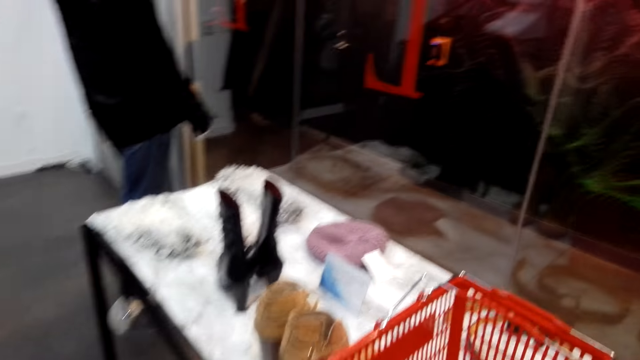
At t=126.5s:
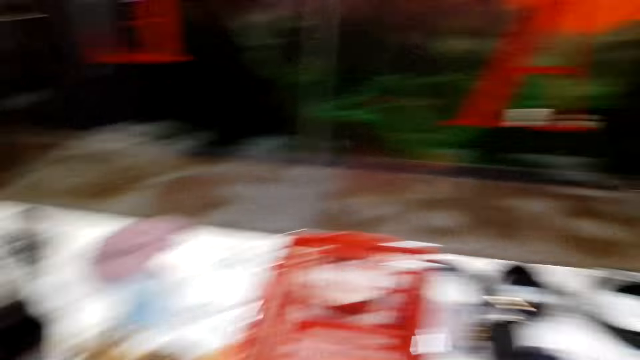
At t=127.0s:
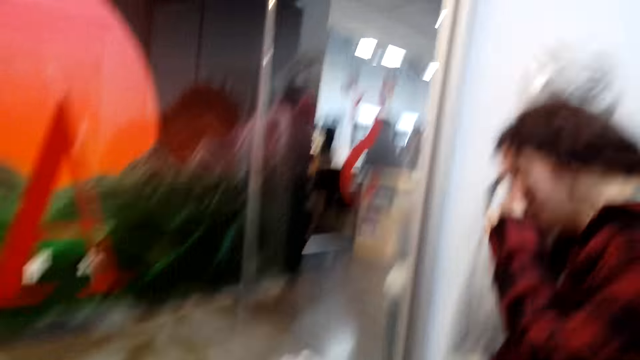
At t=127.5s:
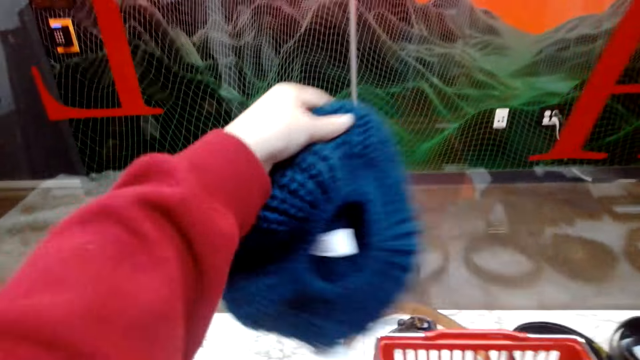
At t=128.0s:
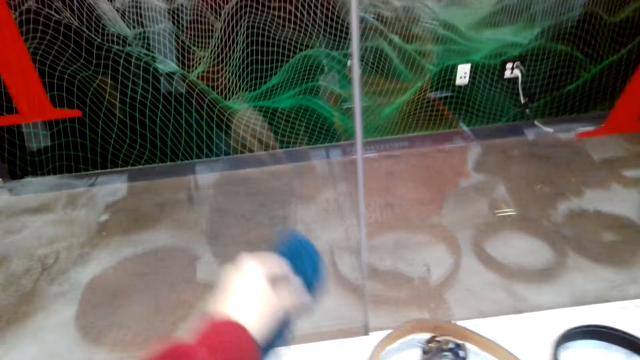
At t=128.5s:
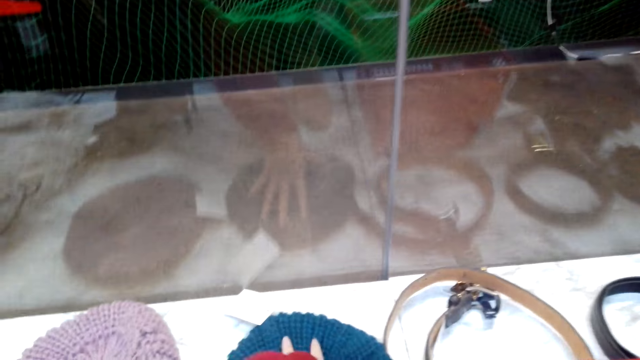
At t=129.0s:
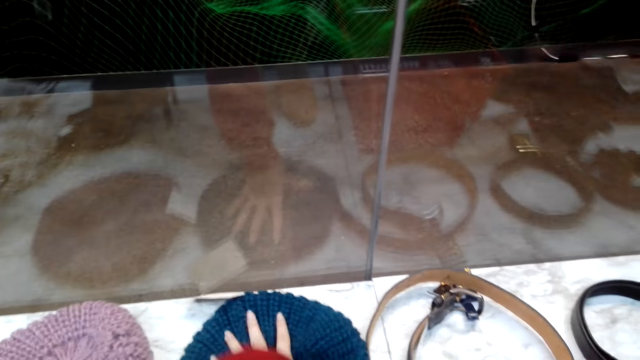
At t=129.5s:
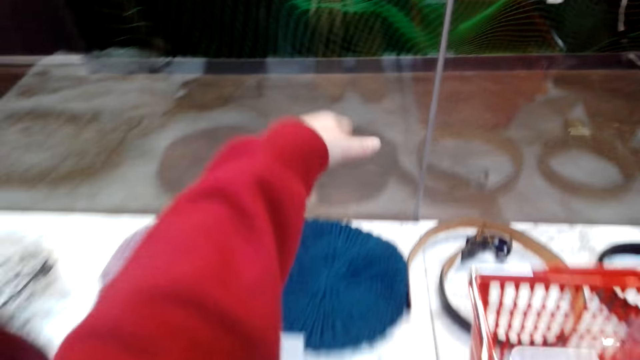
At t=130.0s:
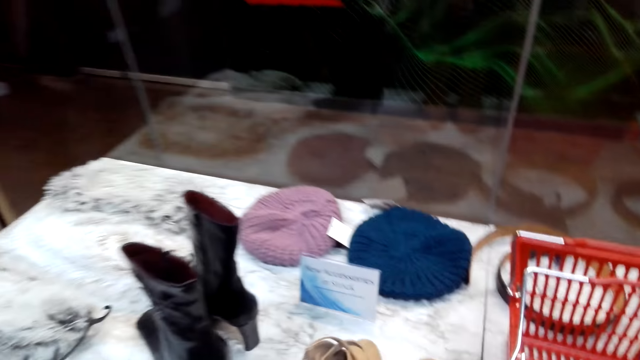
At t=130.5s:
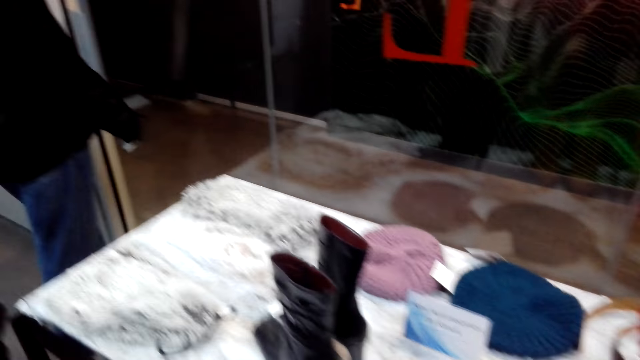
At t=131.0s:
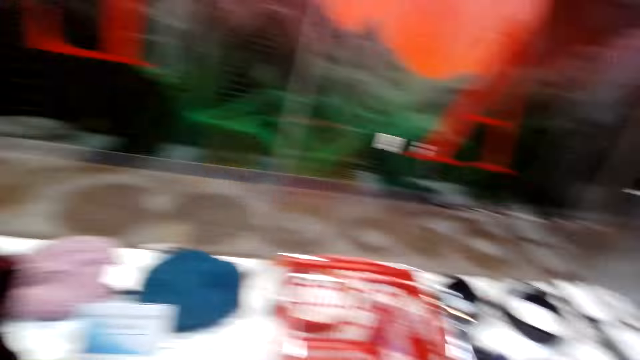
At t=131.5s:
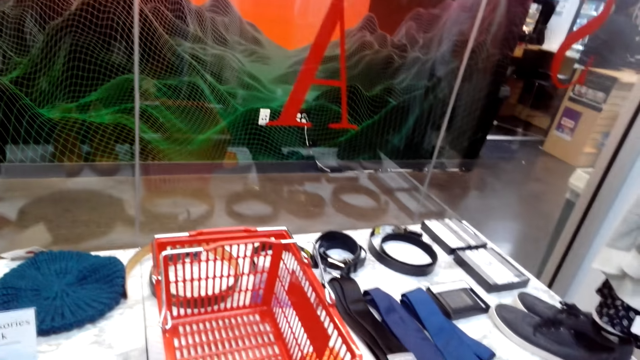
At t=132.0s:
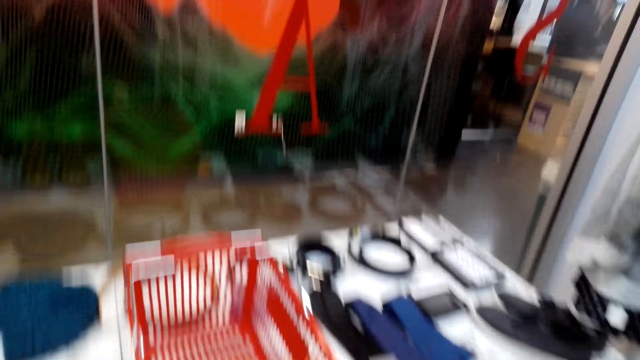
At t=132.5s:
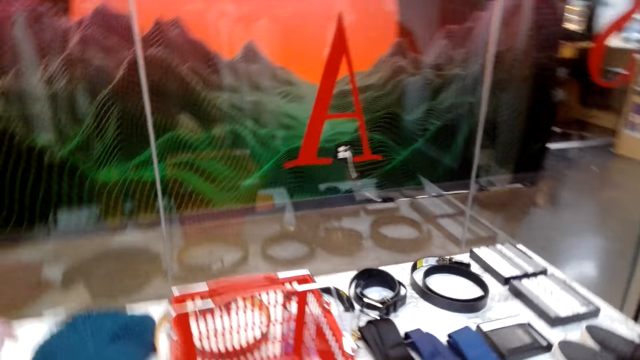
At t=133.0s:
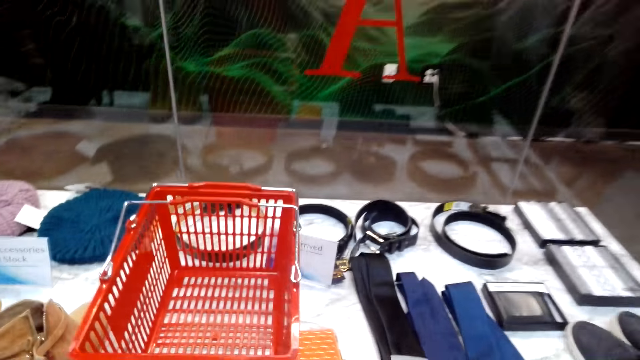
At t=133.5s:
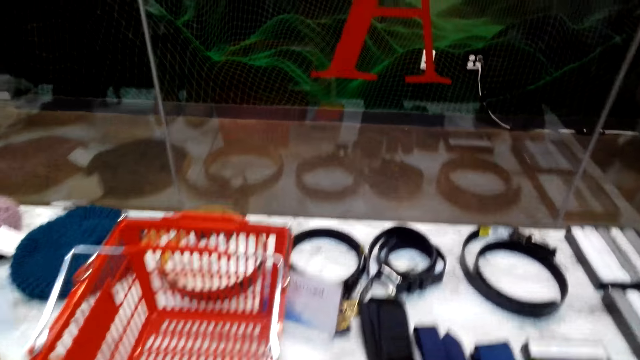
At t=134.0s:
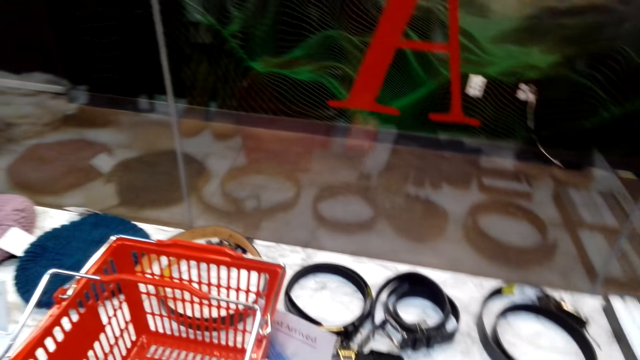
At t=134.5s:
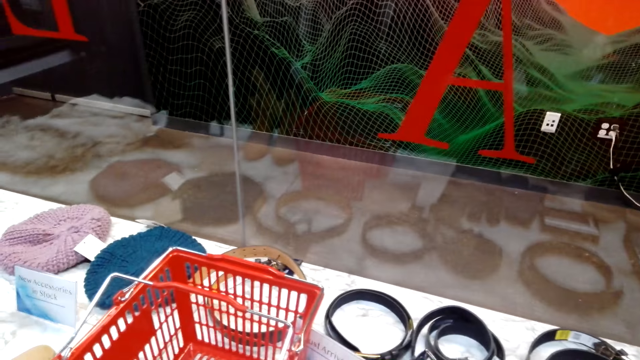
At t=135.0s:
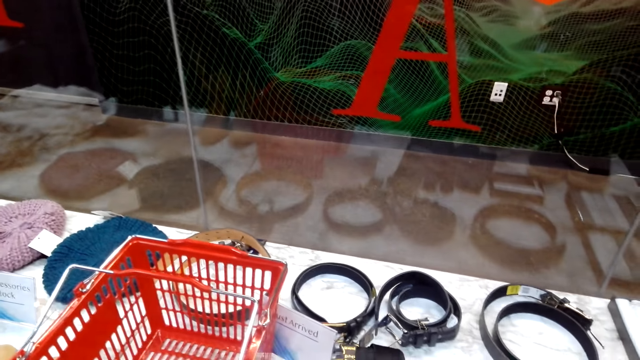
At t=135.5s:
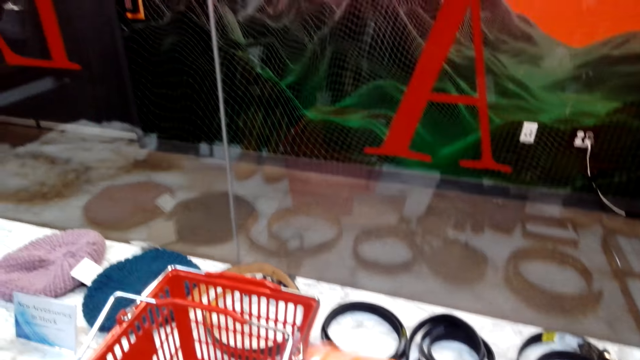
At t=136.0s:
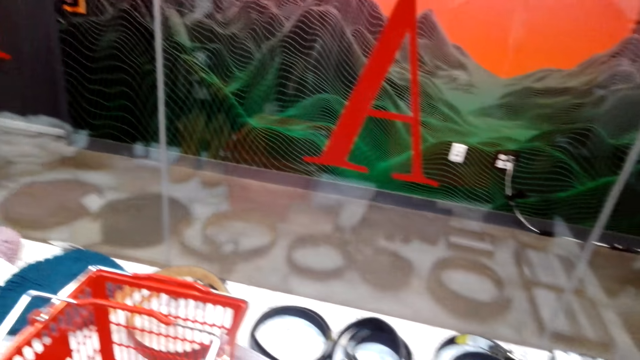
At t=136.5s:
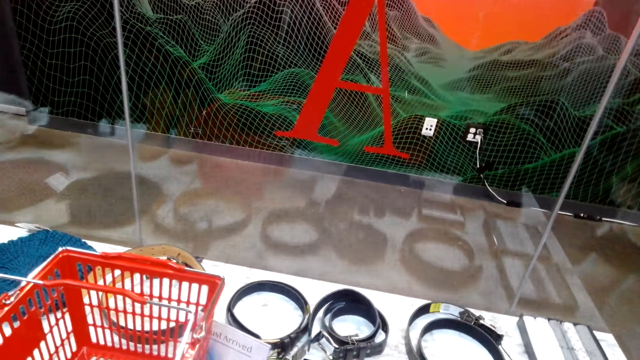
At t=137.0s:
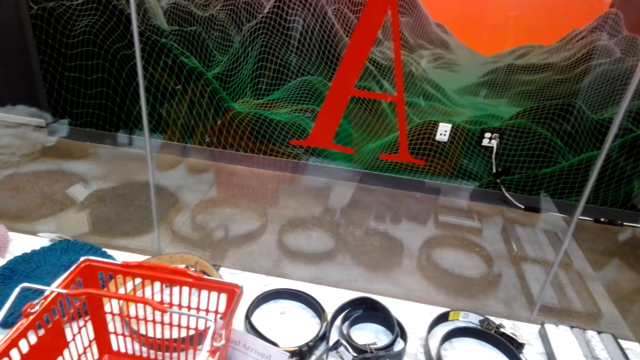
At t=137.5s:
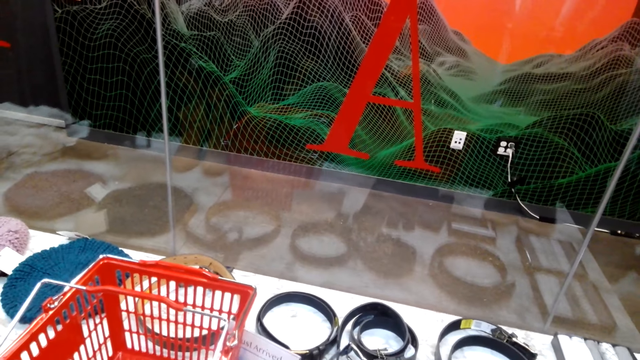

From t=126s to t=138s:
The camera wearer looks around the display table. They place the hat on a display table. They adjust the hat on the display table. They look around the display table.

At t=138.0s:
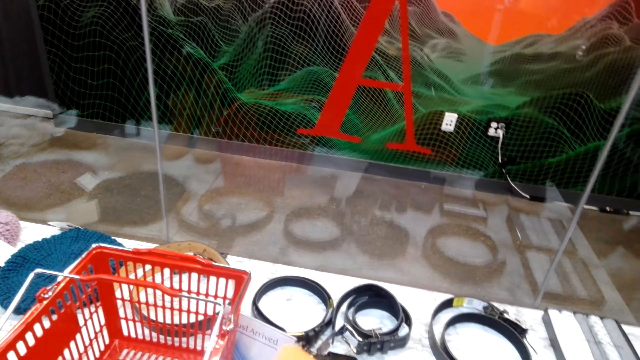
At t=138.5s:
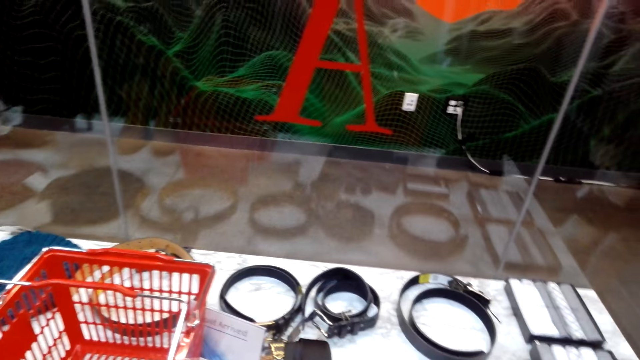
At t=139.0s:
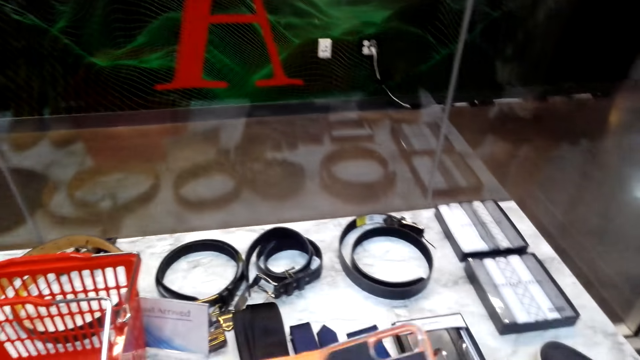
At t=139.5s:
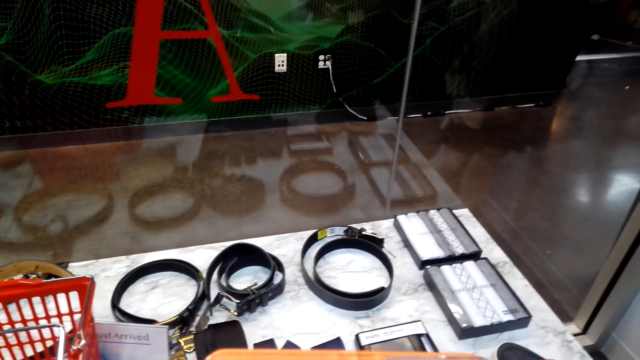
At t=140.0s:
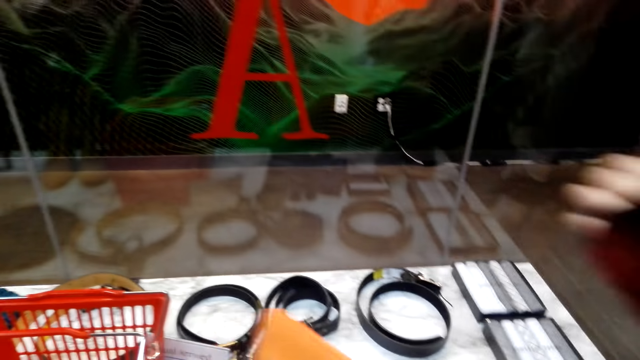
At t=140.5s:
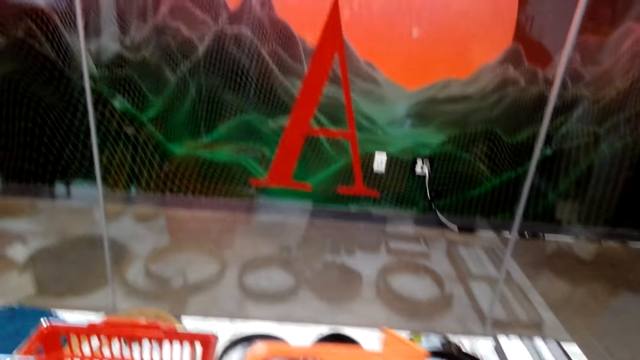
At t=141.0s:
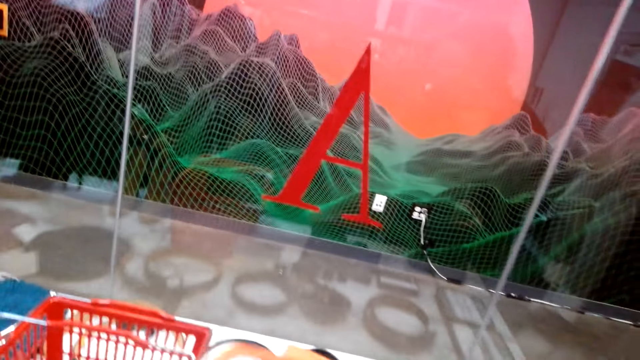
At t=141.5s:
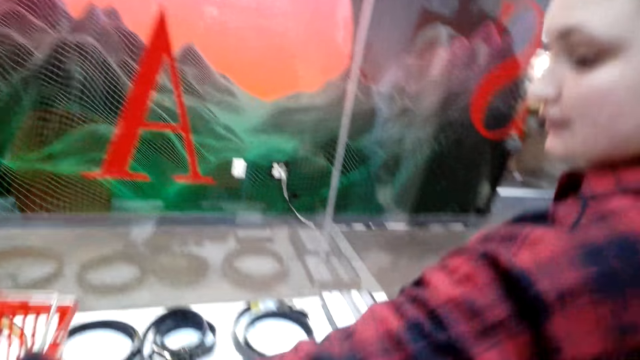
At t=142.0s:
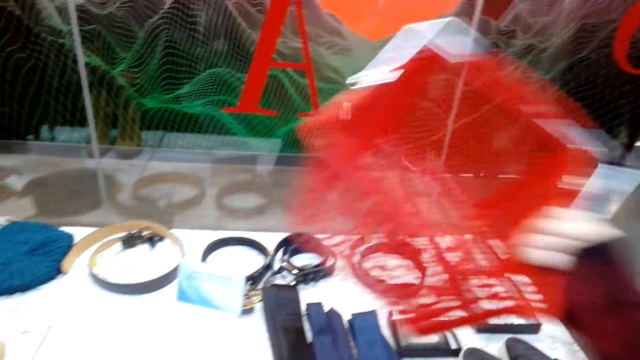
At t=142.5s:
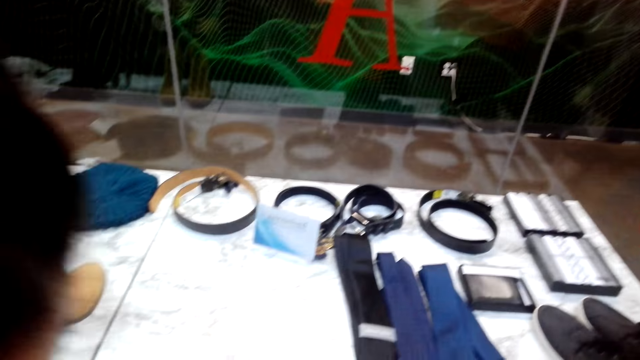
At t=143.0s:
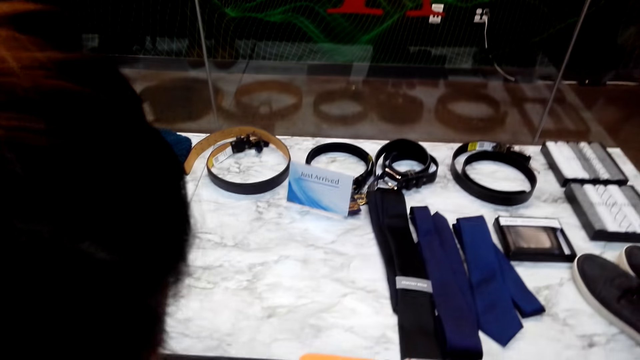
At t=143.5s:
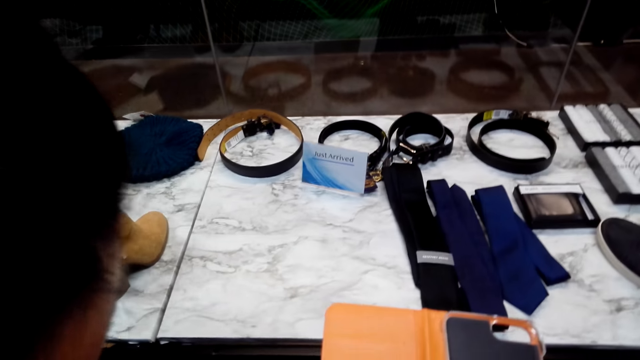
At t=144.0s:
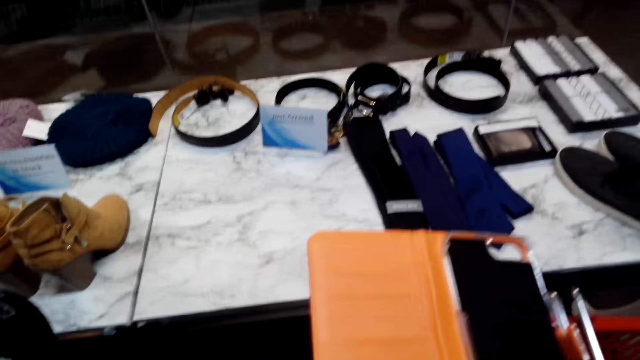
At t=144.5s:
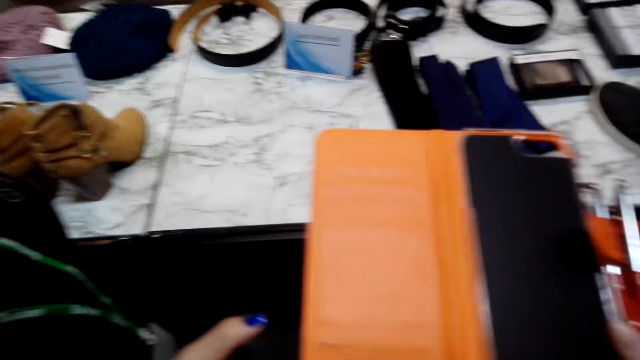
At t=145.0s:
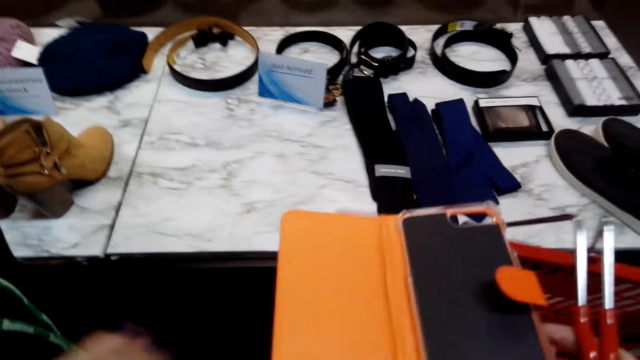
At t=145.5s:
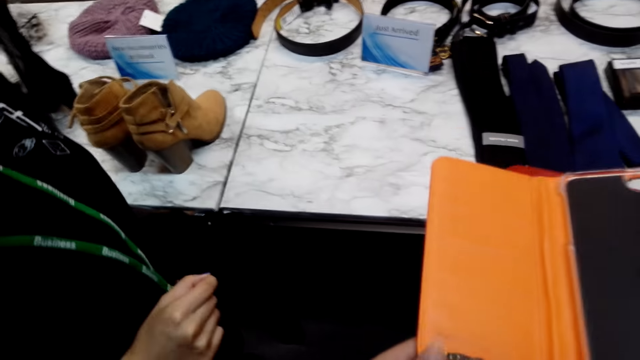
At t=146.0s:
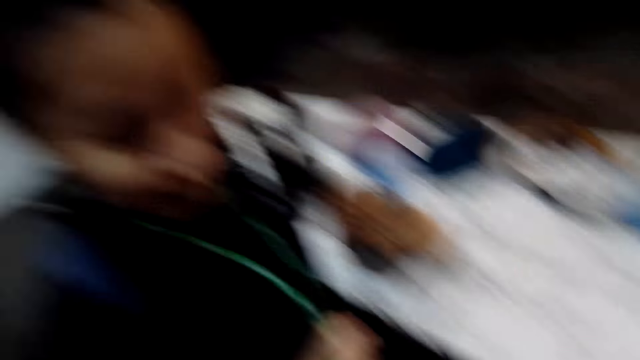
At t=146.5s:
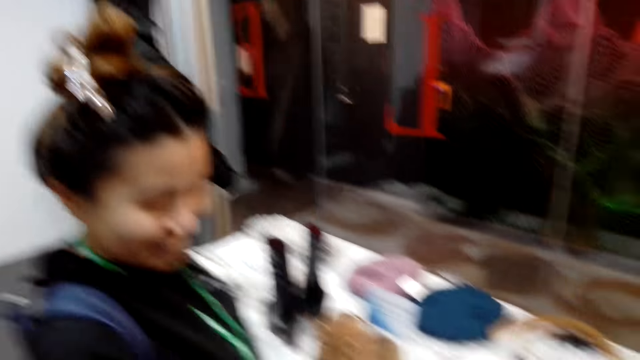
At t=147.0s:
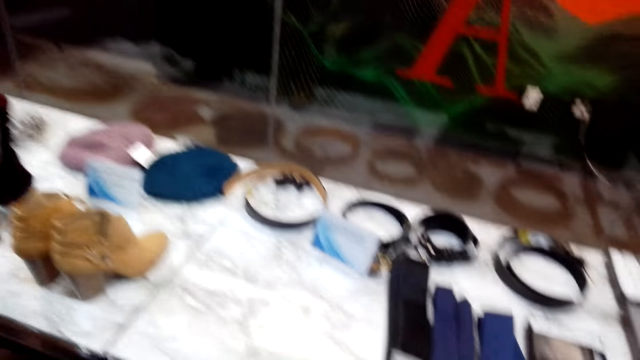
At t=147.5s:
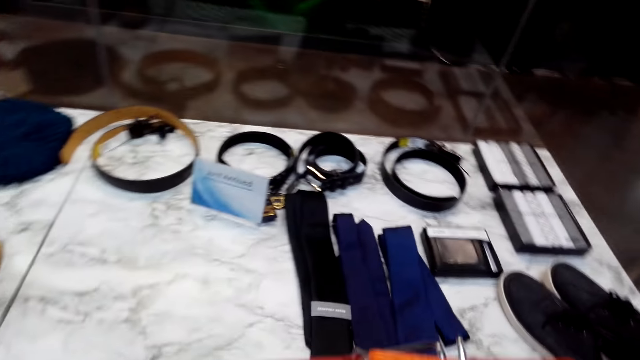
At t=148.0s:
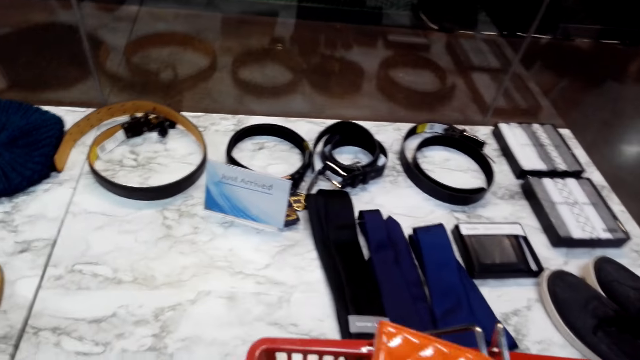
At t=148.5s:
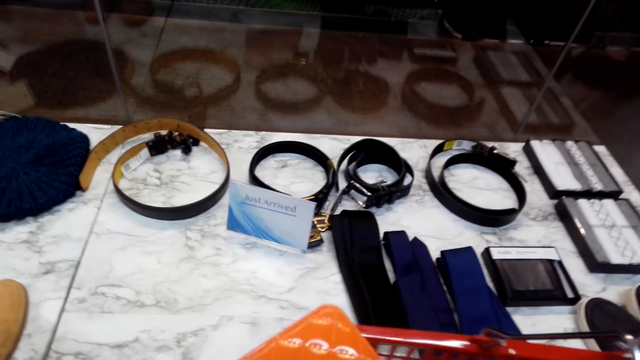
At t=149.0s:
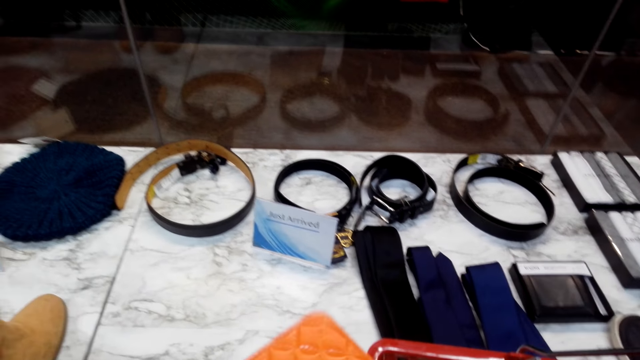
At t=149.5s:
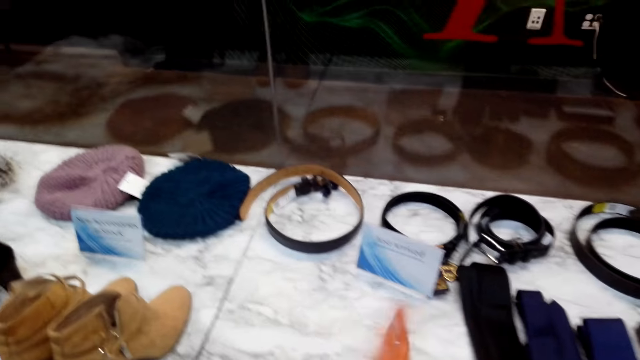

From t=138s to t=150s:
A lady removes the shopping basket from the display table. The camera wearer inspects a clutch bag. They talk with another lady. They look at the other lady.
